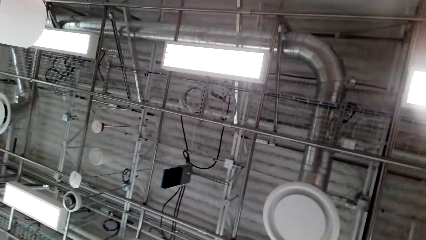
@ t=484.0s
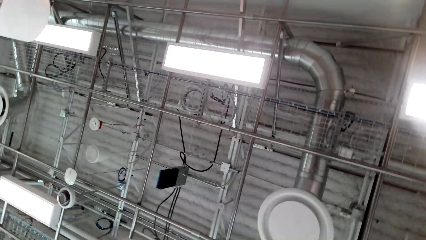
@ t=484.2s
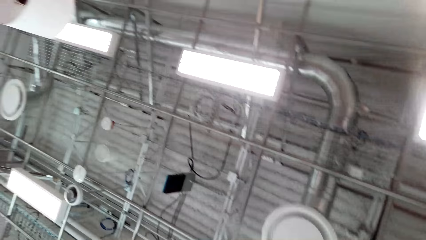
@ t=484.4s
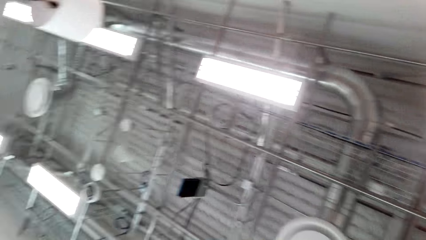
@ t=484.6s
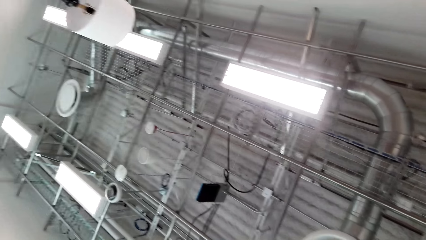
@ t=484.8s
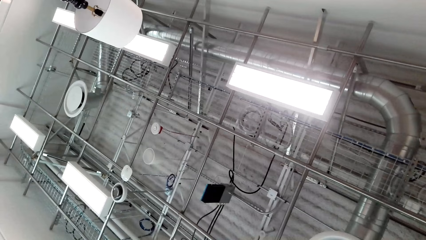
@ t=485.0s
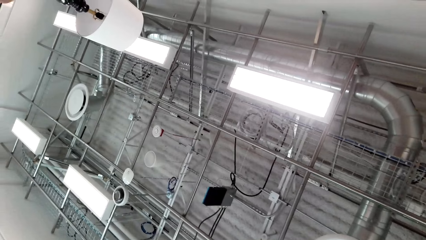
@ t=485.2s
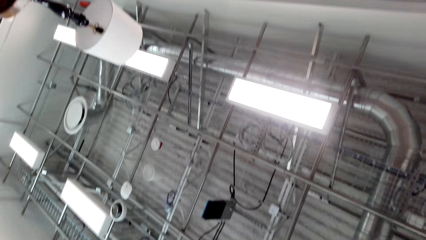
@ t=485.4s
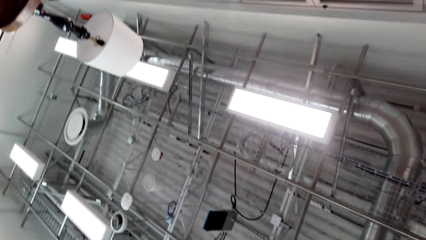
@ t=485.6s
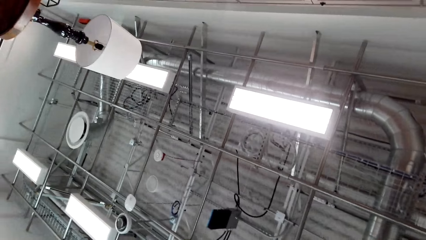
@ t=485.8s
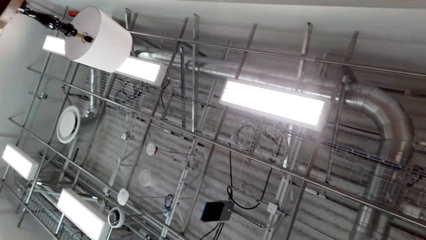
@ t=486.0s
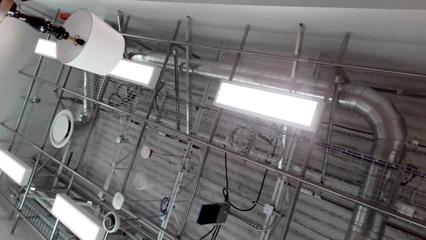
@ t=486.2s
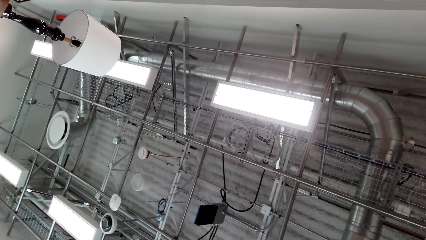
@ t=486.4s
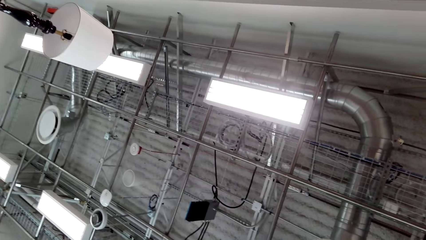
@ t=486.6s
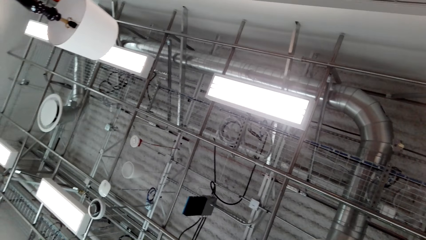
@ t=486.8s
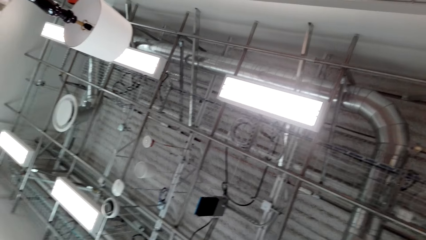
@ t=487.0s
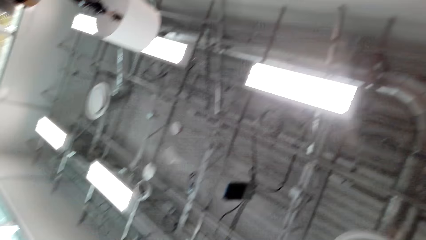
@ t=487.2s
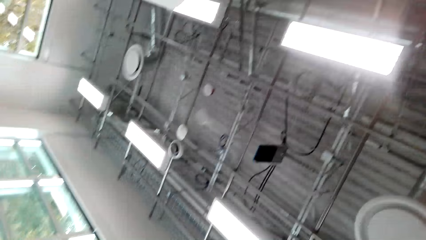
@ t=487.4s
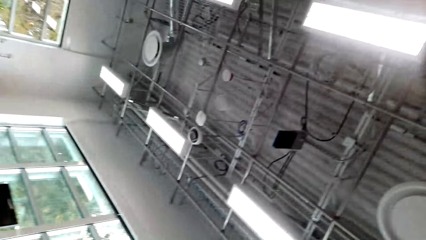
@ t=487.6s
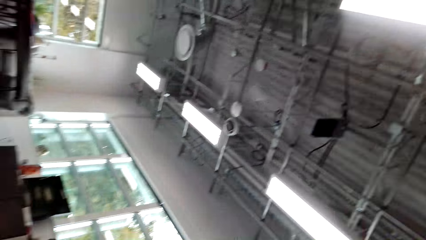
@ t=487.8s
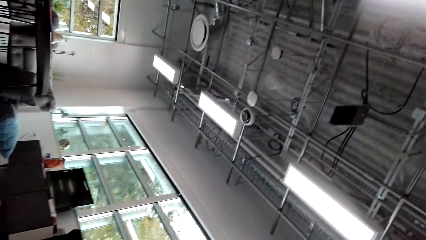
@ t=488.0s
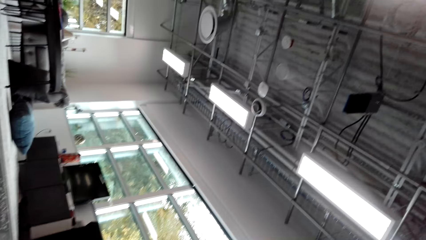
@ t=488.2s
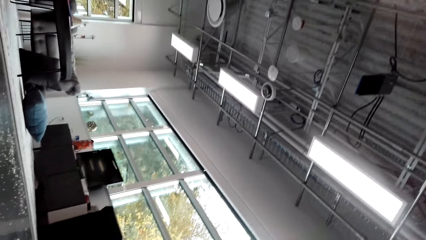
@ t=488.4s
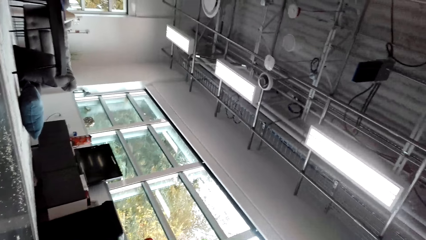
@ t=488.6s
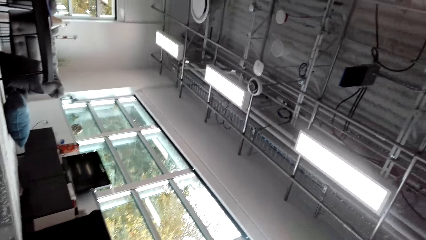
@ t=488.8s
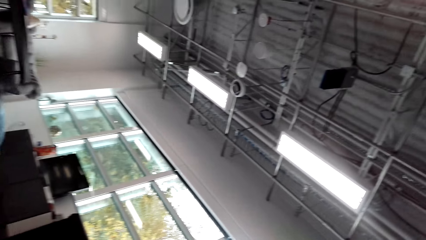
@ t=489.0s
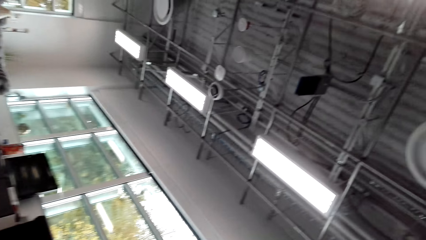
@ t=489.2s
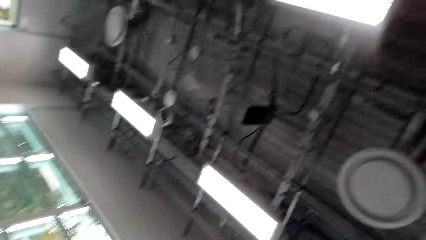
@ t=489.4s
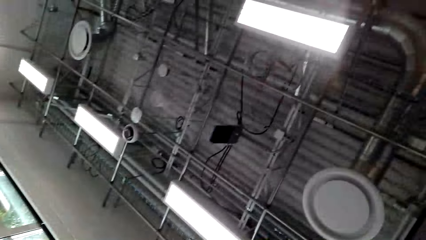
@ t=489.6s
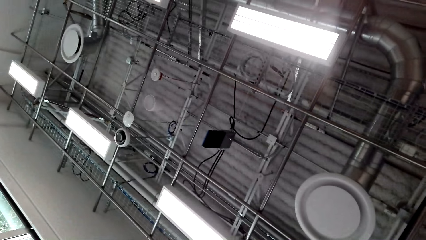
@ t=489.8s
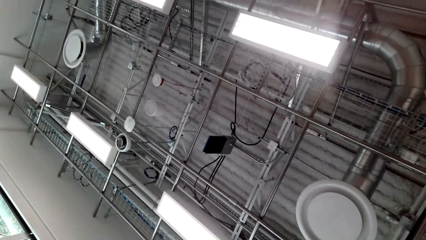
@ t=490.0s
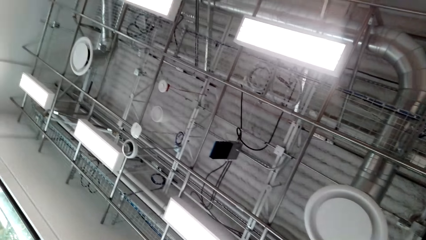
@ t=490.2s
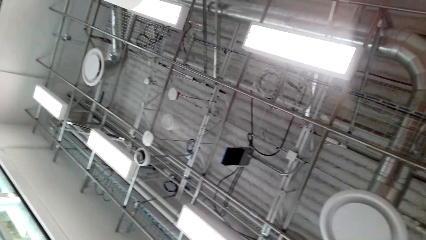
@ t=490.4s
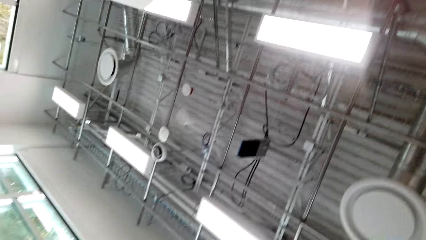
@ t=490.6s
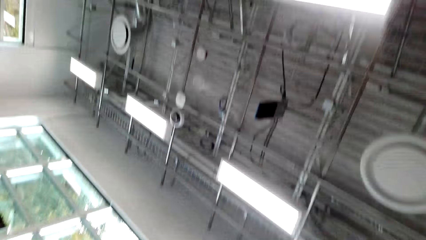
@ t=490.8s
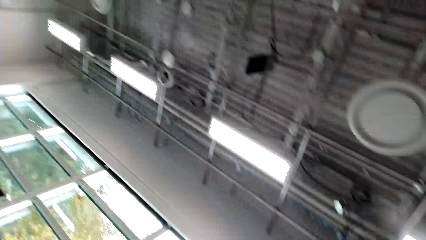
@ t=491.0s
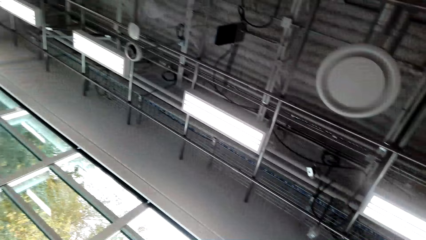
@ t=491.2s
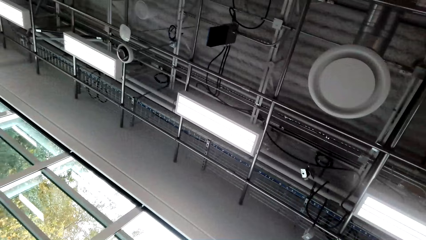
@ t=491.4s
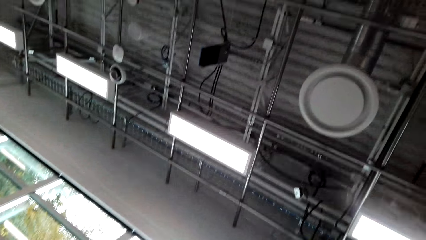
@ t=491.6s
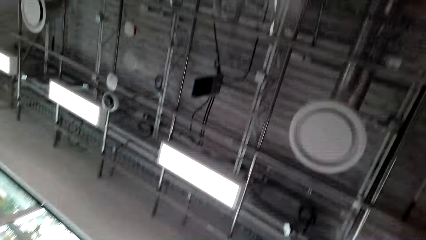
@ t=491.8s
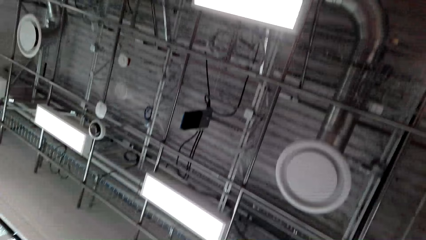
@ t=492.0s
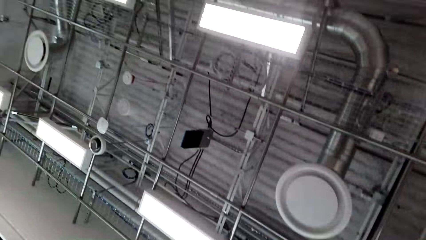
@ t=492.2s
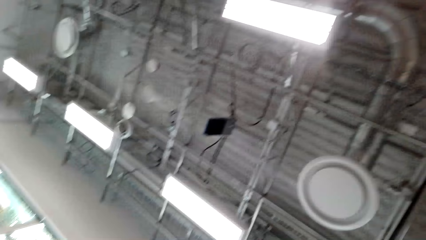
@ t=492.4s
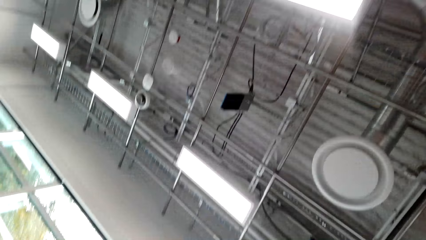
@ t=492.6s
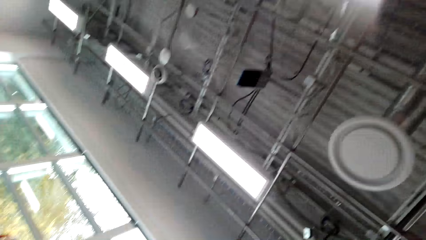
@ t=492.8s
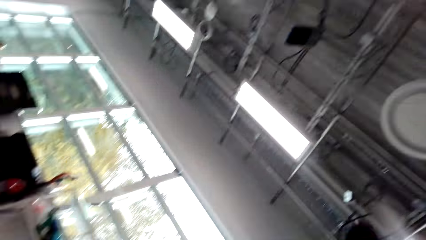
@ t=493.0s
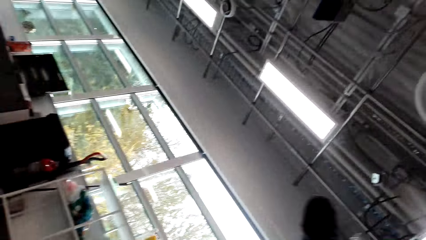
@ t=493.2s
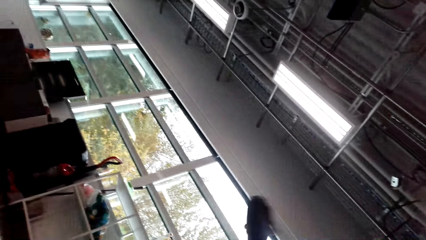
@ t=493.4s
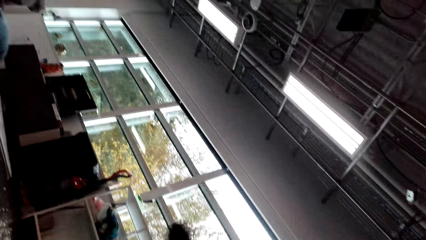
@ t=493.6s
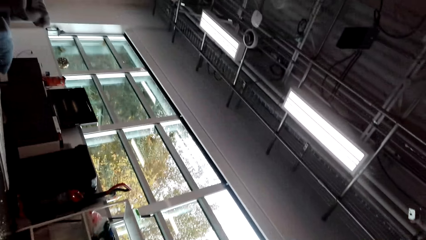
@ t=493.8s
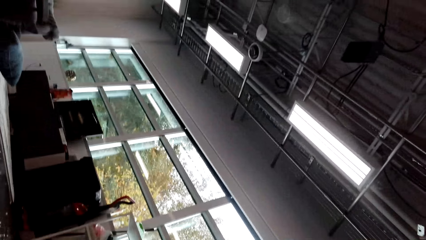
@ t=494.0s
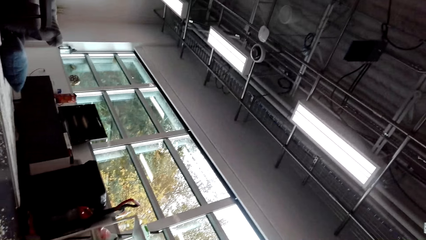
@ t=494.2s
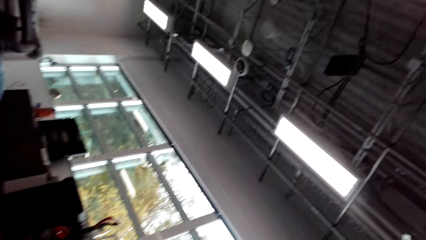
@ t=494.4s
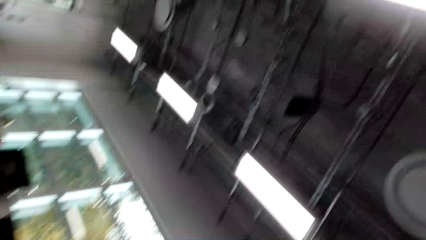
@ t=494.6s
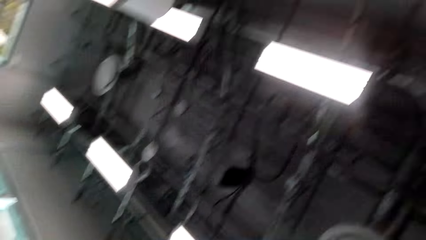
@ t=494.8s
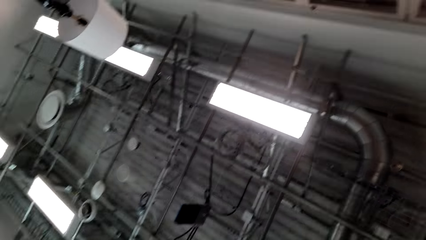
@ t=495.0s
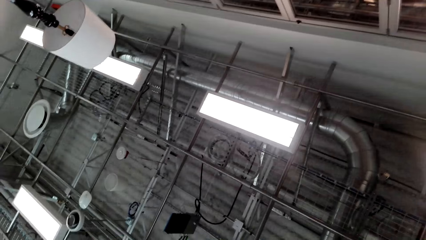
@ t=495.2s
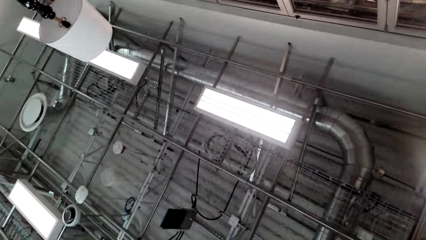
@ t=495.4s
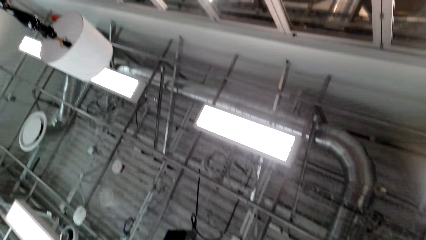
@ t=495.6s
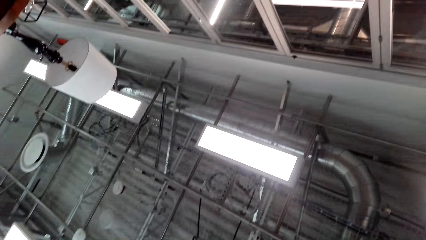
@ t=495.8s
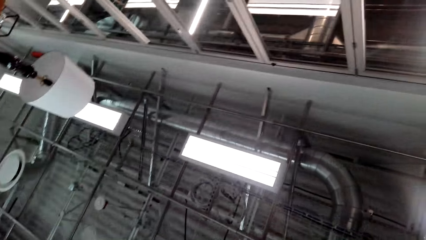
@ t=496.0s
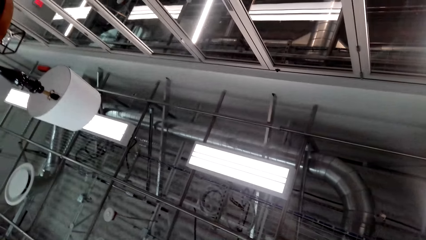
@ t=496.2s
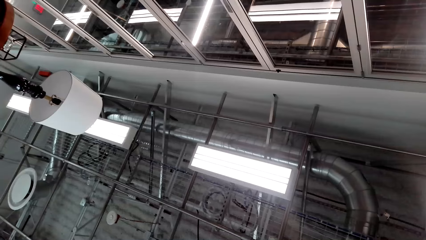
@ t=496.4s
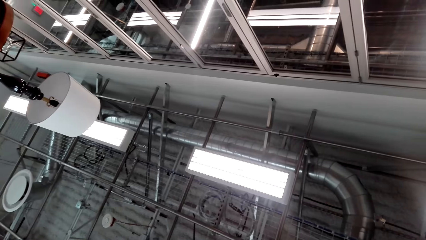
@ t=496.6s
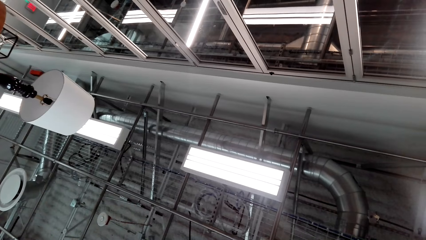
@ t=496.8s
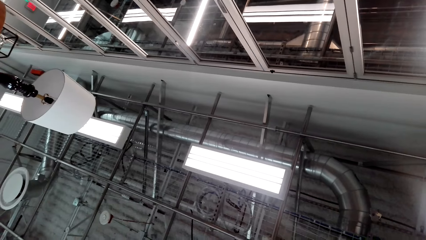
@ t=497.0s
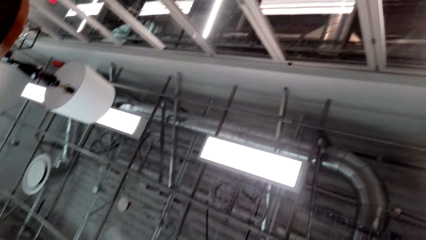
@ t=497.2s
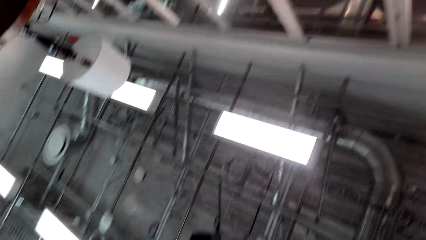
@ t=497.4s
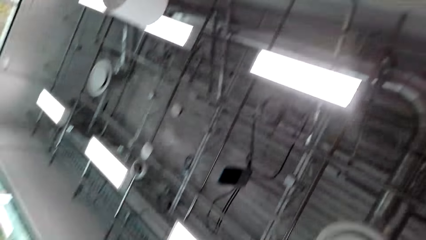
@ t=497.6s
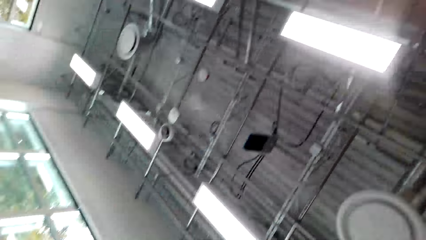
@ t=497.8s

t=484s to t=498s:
The camera wearer stares in the room.
